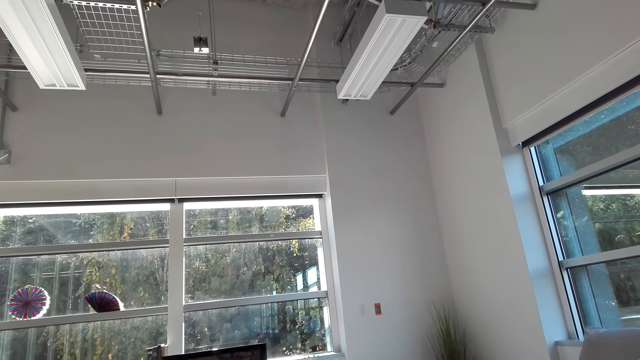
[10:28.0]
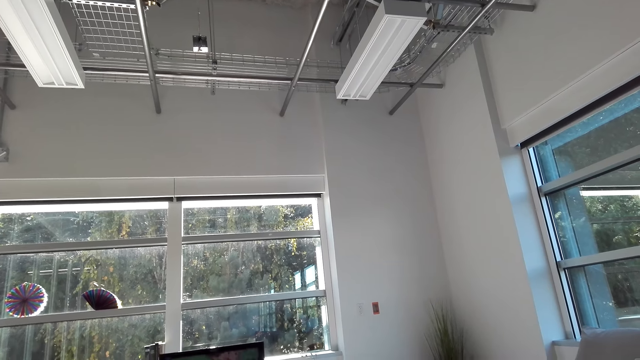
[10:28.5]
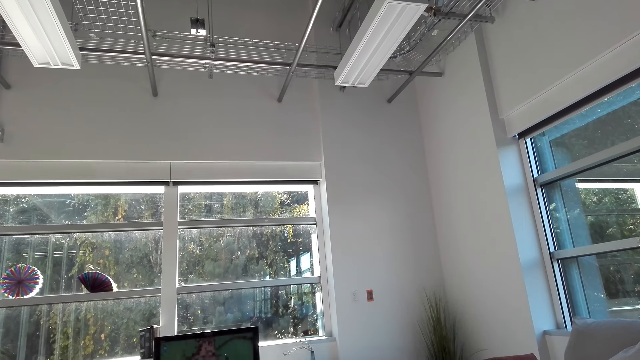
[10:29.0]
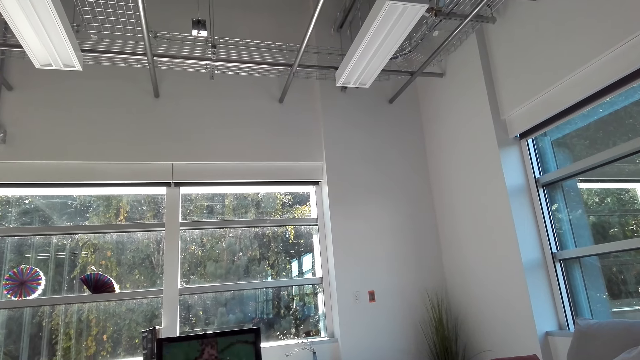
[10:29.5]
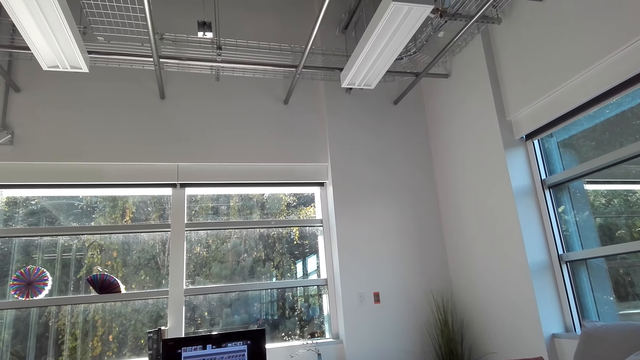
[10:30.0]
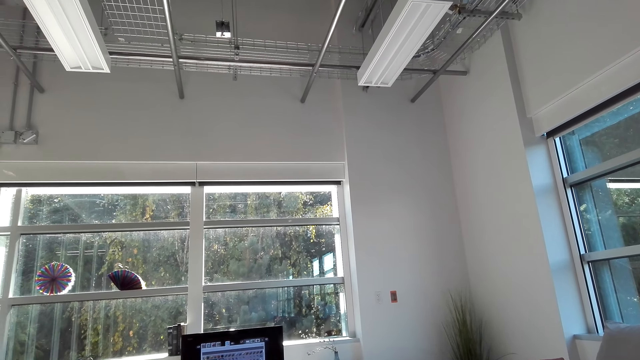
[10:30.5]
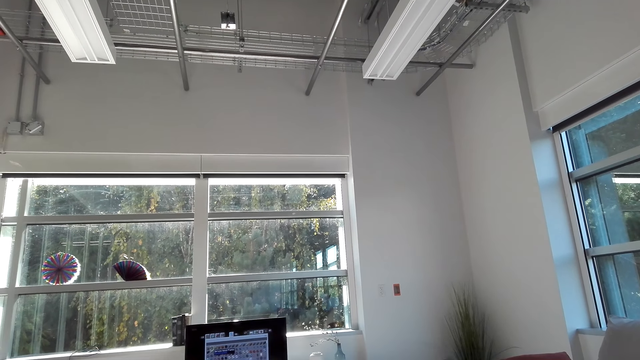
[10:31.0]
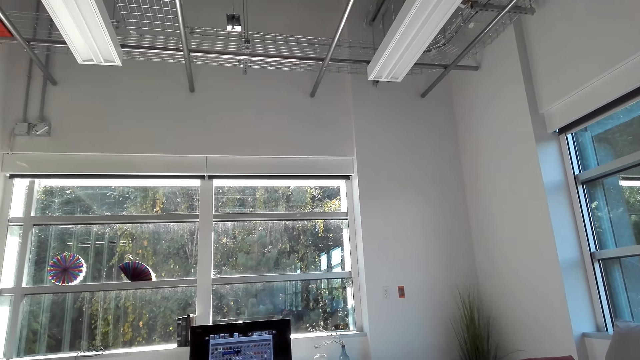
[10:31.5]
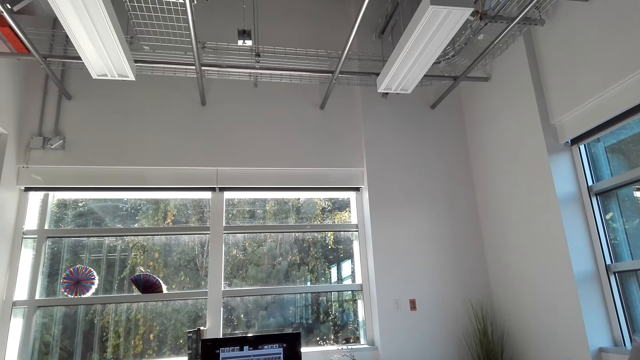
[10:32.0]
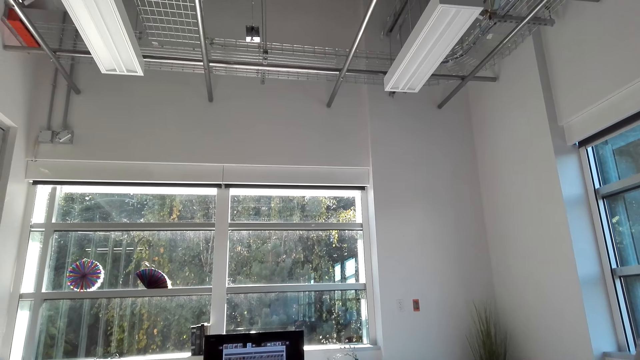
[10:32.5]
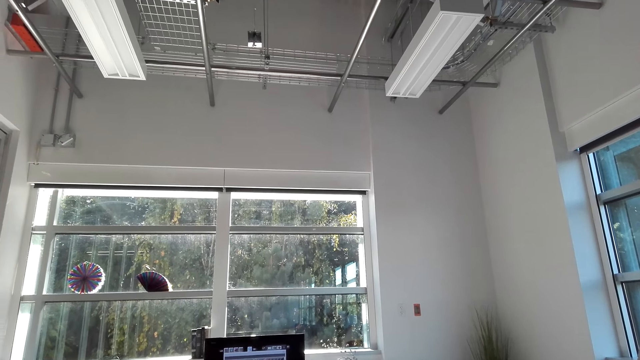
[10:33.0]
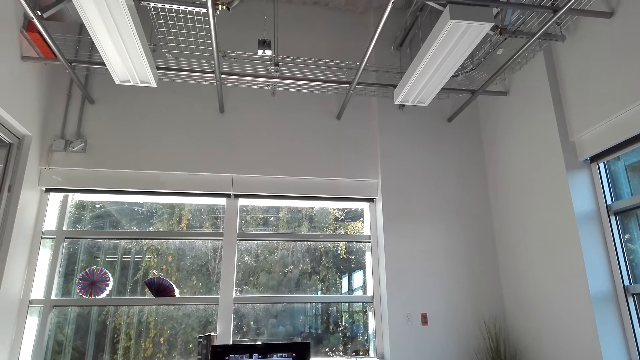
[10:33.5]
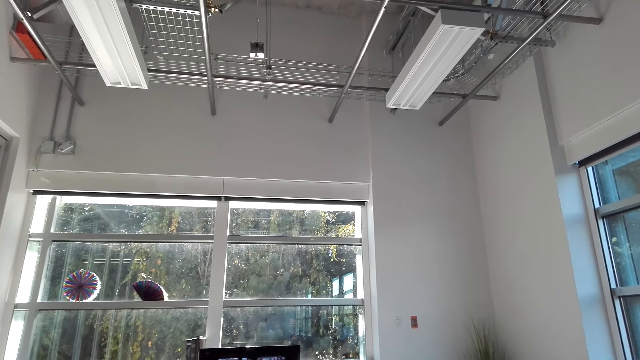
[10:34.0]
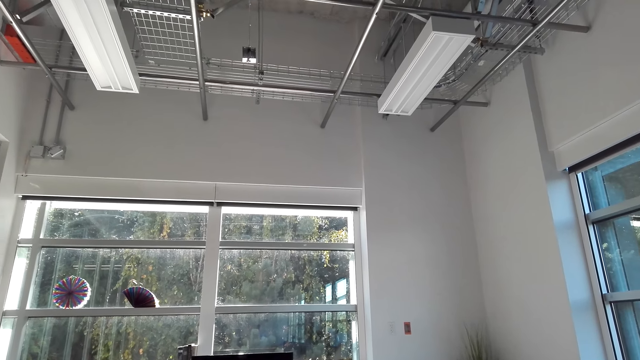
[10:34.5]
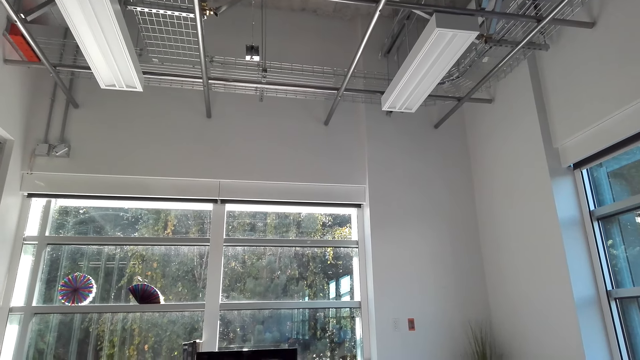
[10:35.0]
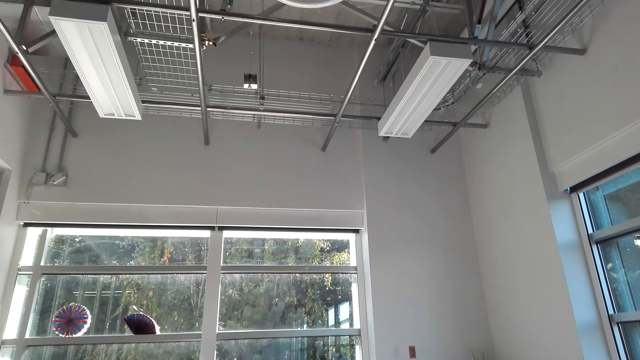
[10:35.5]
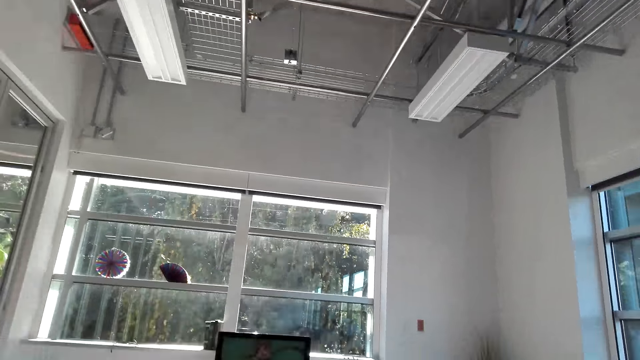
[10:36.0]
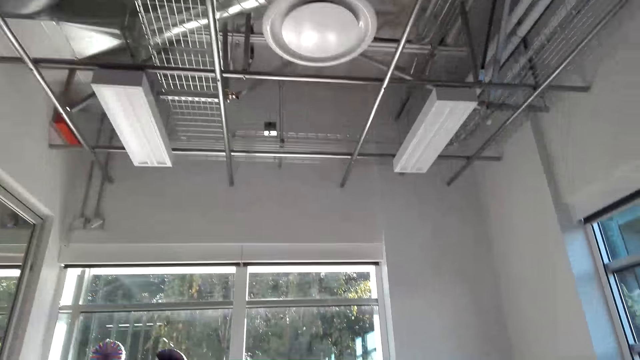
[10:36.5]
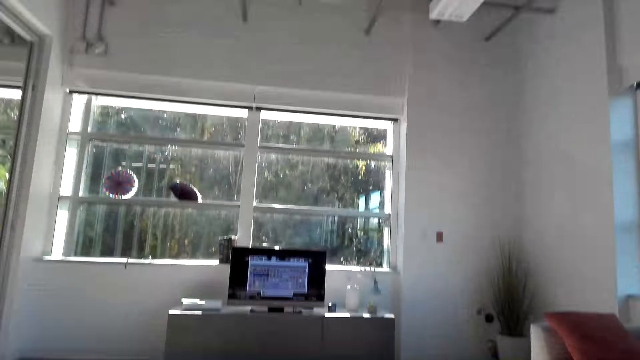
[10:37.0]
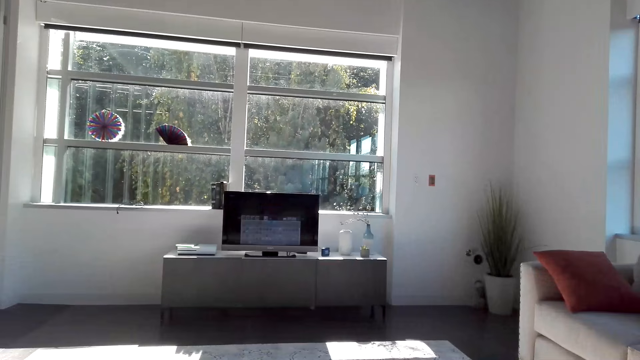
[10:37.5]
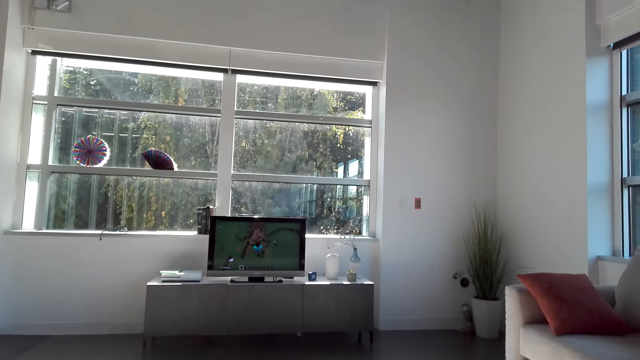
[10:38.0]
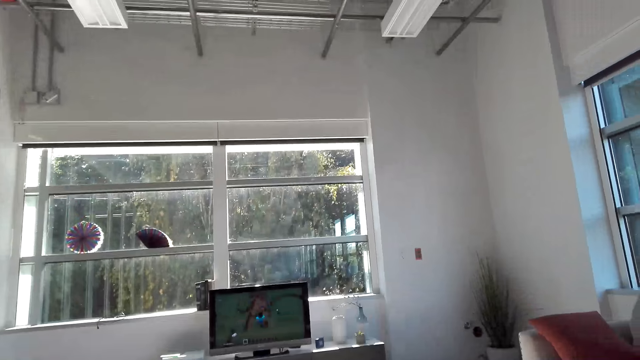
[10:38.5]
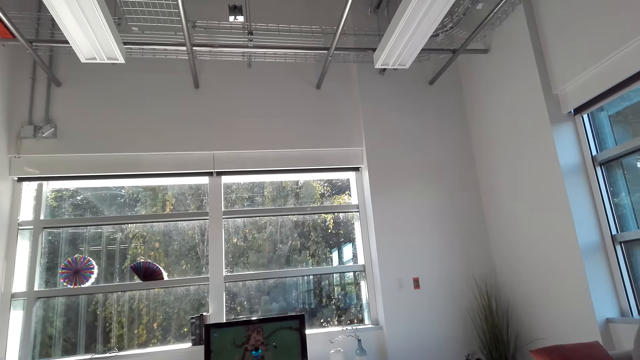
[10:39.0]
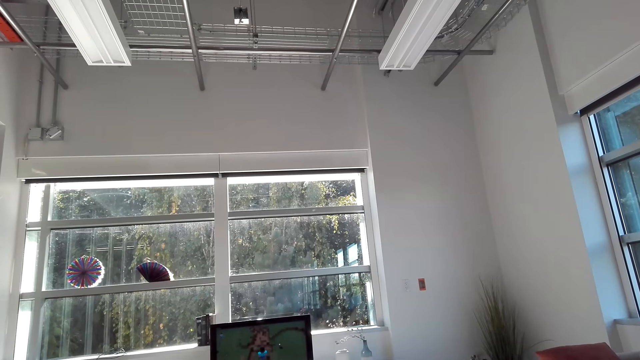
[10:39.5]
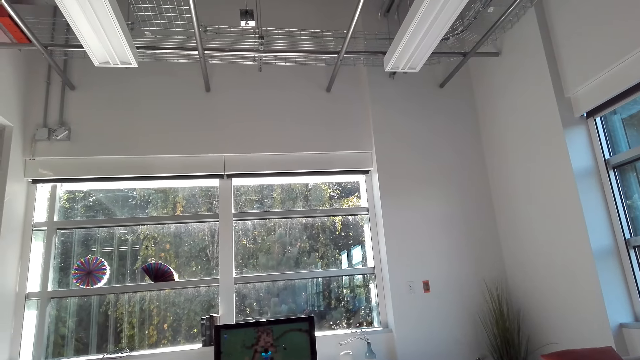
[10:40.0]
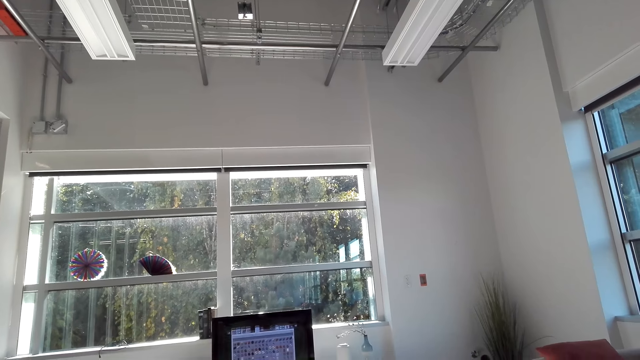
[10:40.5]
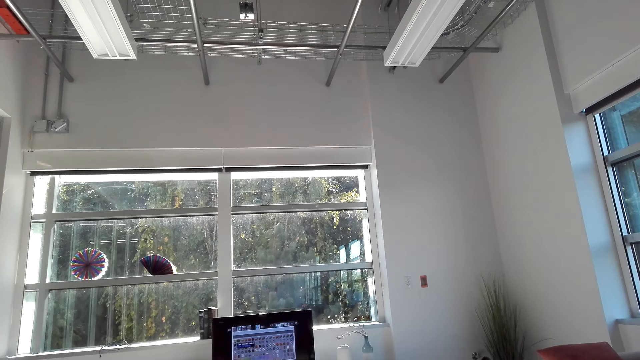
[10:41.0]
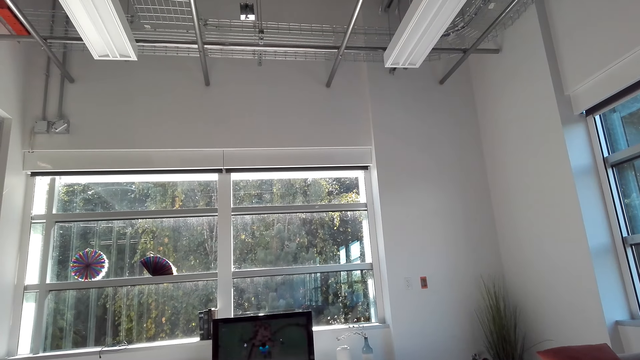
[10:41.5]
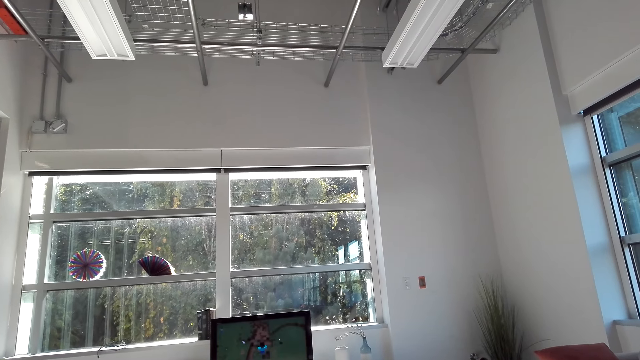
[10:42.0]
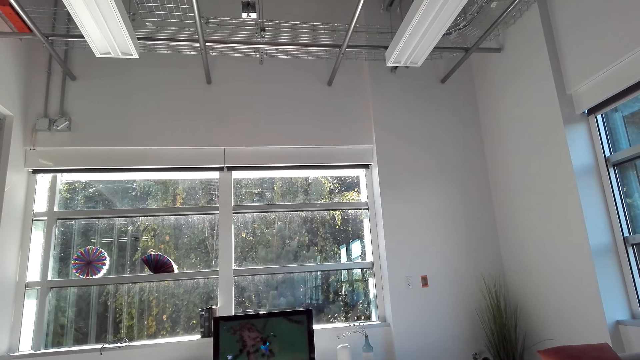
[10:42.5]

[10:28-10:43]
The camera wearer watches the television. They move around the living room. They watch the television.

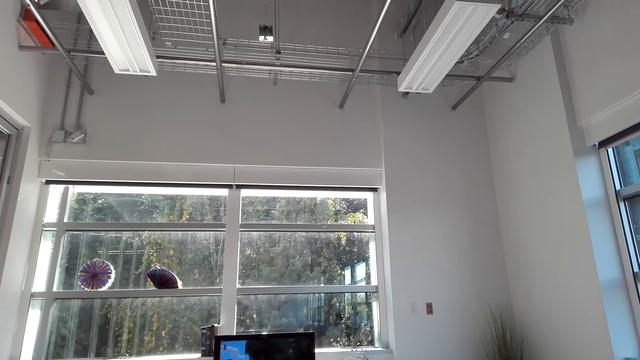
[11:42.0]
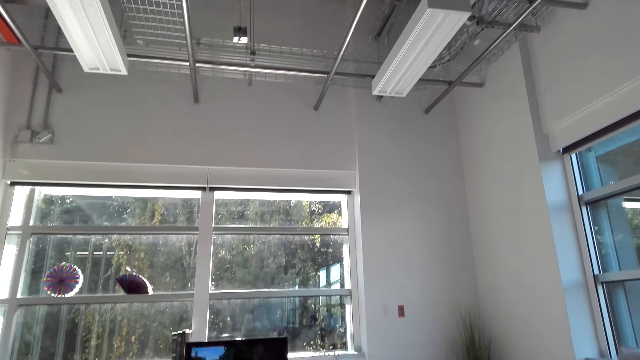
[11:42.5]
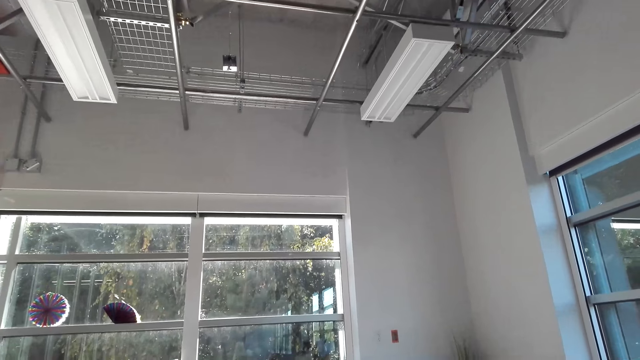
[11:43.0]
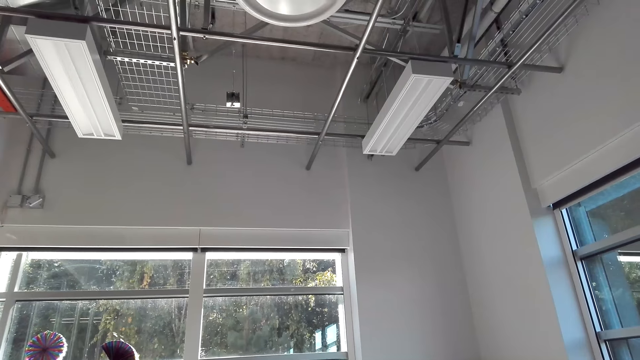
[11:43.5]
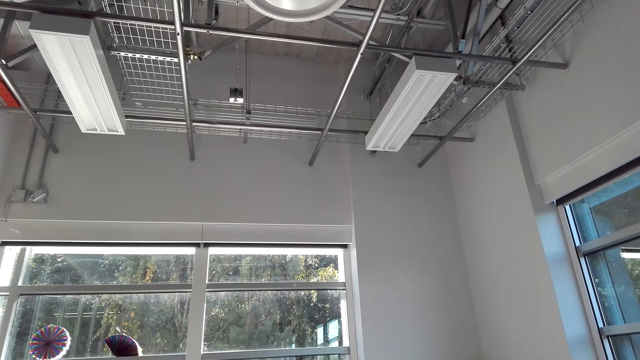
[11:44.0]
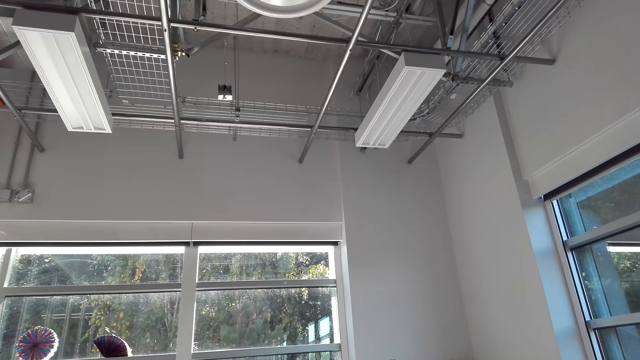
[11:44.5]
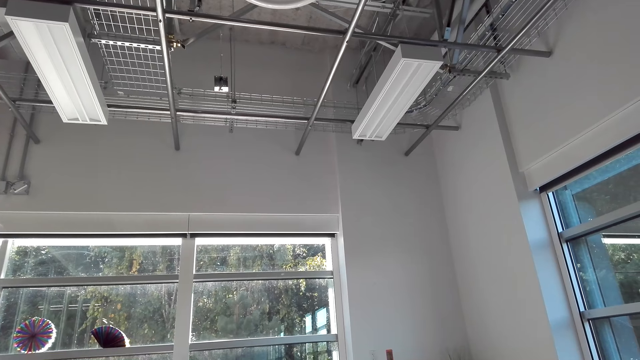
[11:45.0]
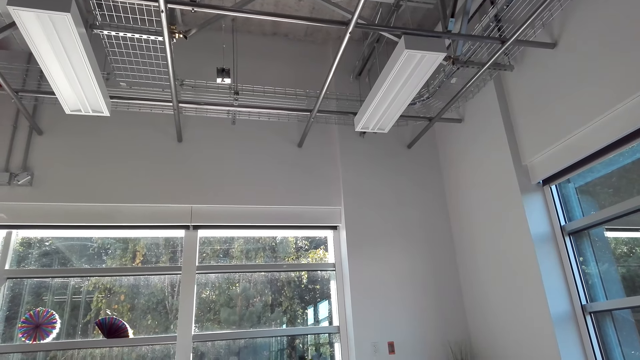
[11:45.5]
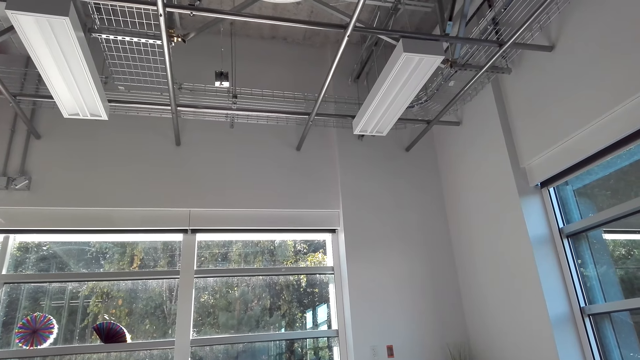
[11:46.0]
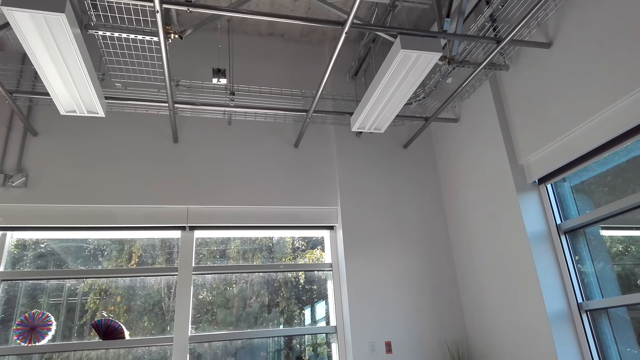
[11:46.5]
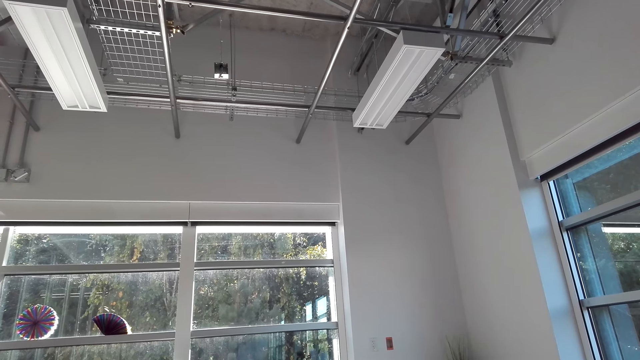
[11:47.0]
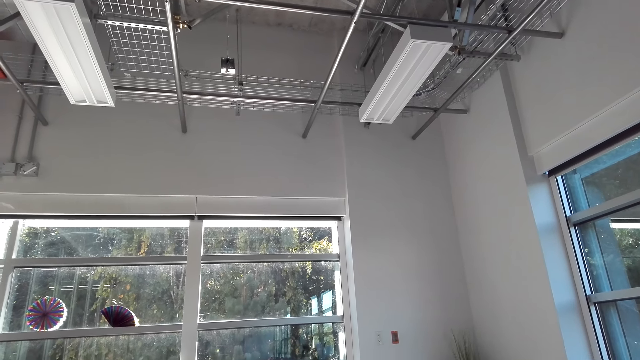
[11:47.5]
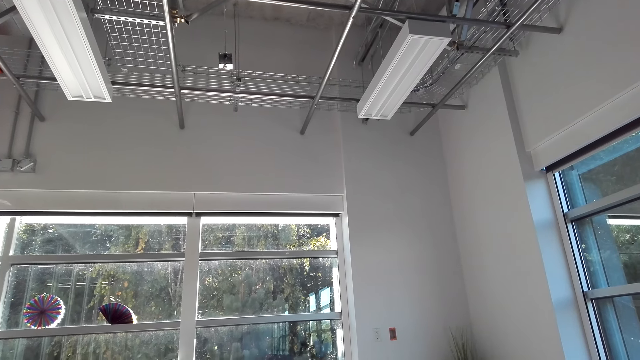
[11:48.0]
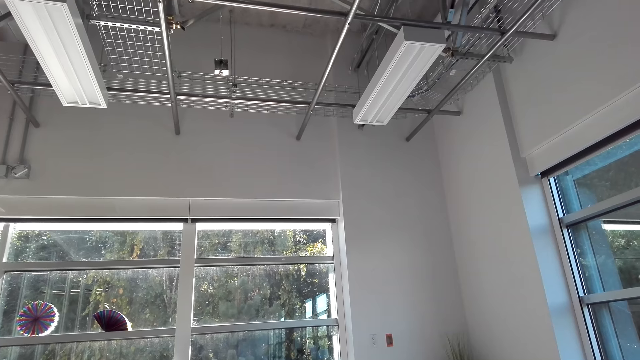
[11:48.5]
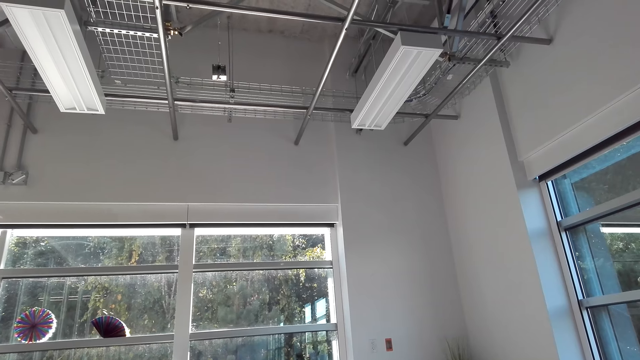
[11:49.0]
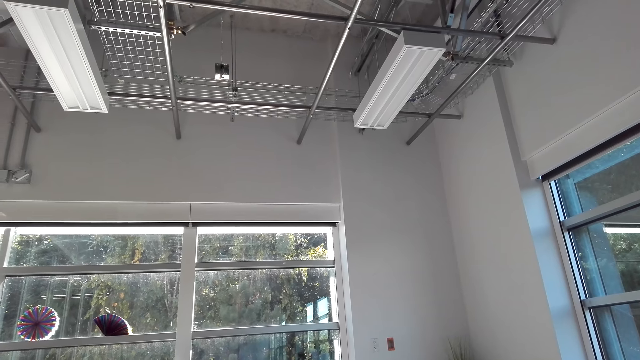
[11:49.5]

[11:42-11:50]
The camera wearer moves around the living room.
